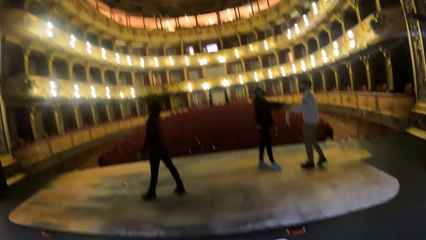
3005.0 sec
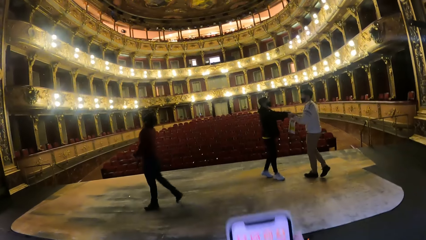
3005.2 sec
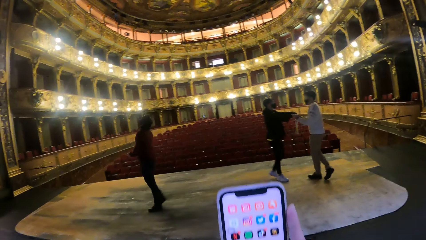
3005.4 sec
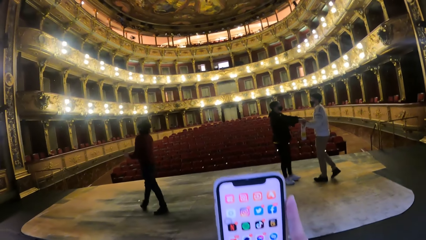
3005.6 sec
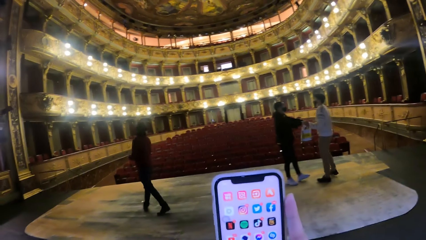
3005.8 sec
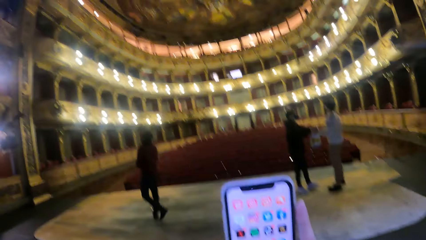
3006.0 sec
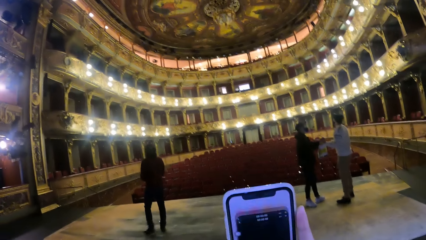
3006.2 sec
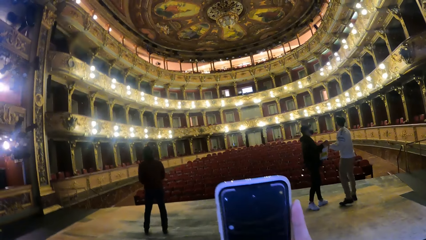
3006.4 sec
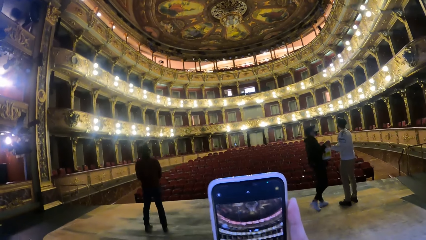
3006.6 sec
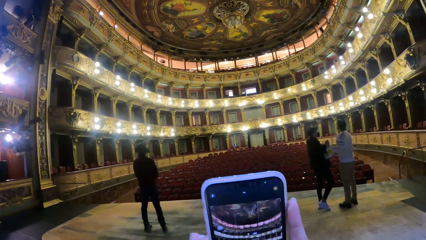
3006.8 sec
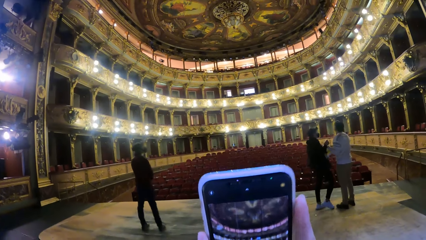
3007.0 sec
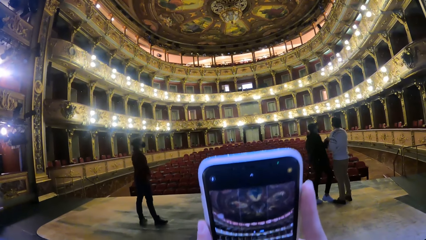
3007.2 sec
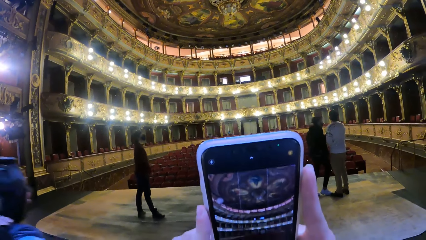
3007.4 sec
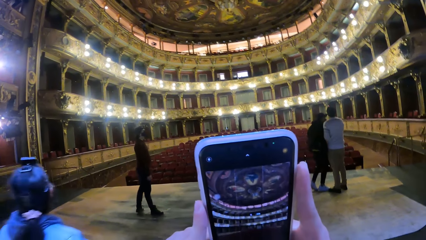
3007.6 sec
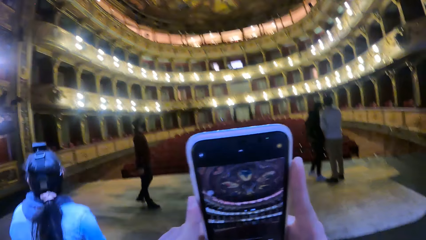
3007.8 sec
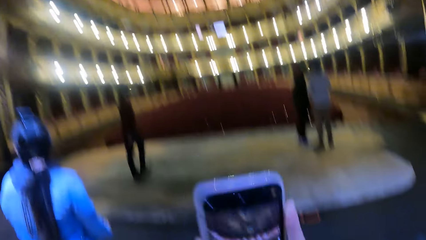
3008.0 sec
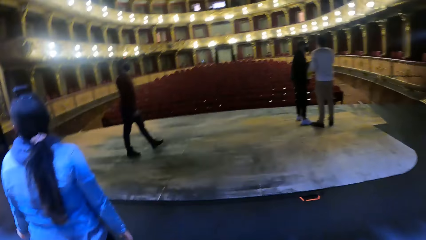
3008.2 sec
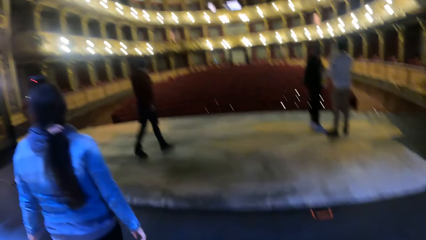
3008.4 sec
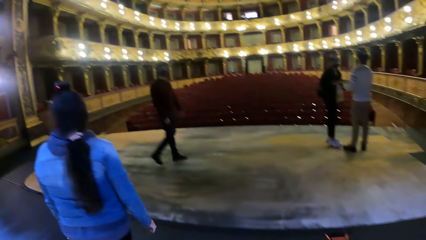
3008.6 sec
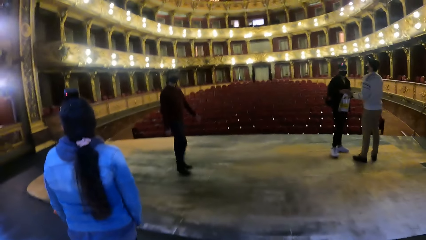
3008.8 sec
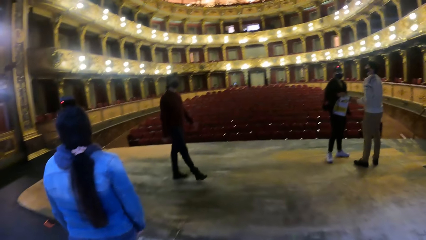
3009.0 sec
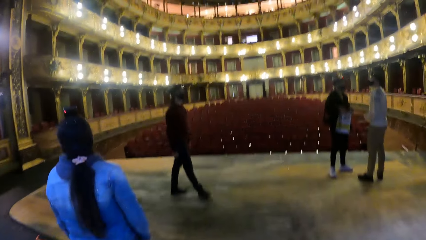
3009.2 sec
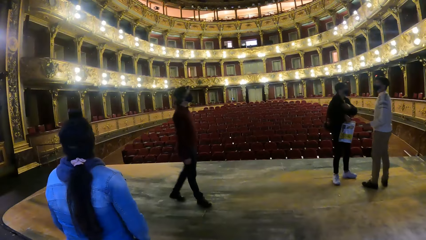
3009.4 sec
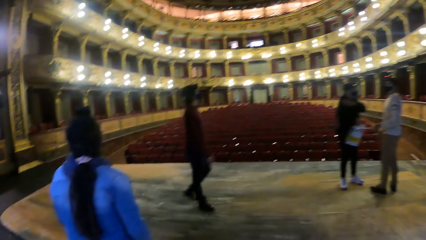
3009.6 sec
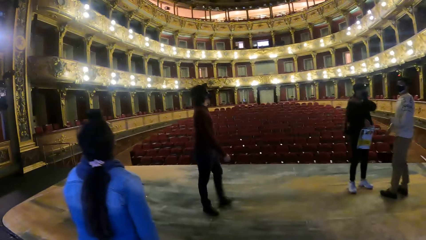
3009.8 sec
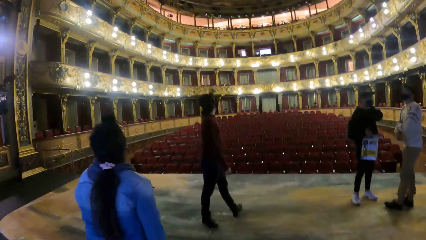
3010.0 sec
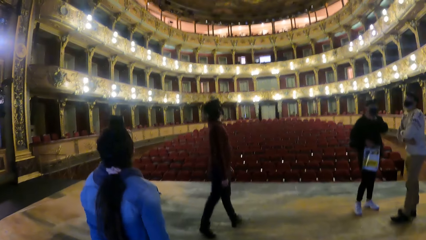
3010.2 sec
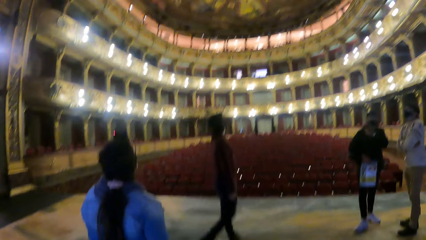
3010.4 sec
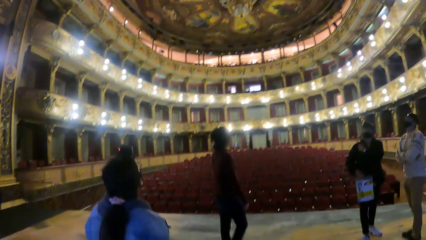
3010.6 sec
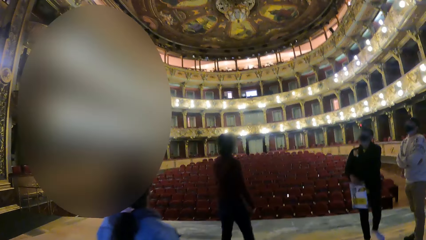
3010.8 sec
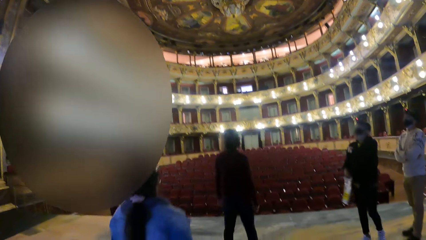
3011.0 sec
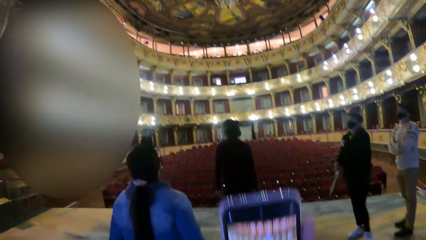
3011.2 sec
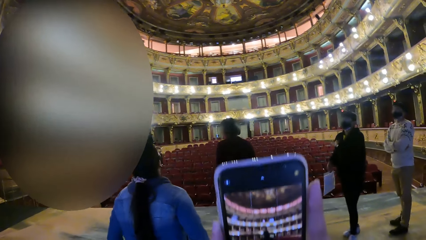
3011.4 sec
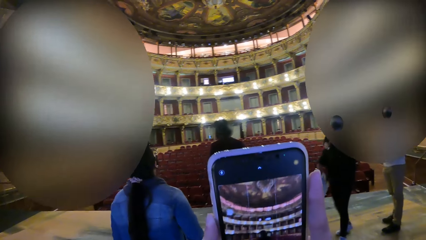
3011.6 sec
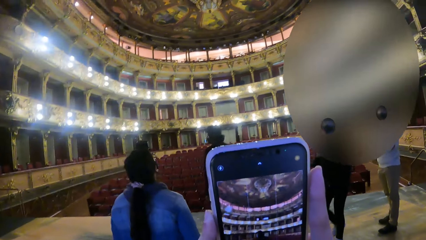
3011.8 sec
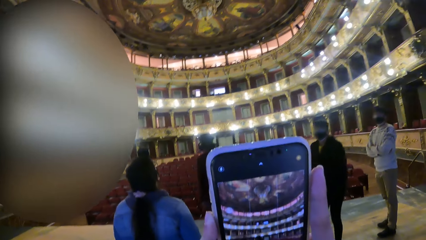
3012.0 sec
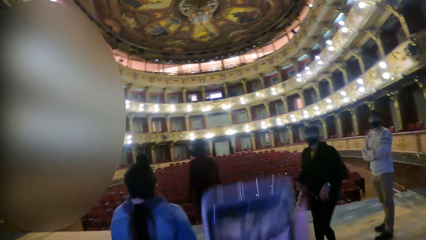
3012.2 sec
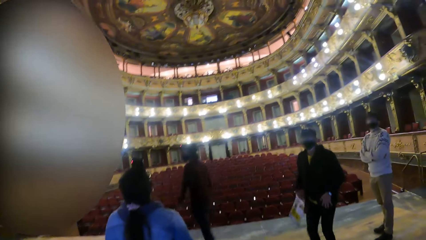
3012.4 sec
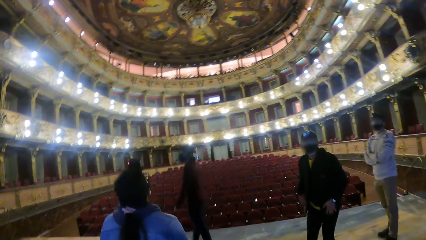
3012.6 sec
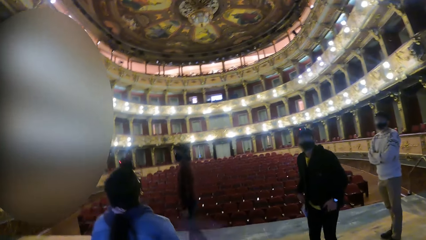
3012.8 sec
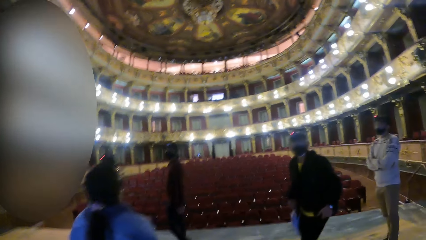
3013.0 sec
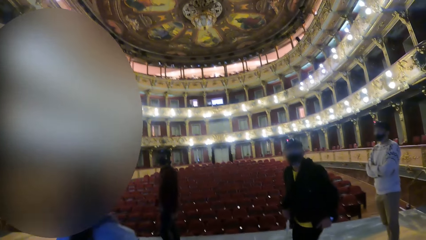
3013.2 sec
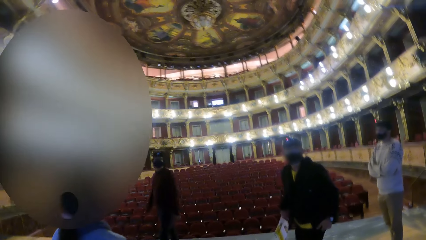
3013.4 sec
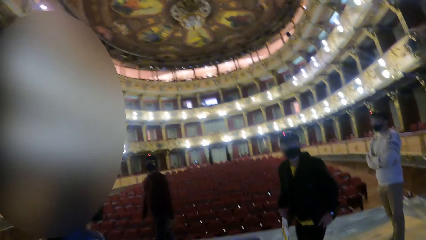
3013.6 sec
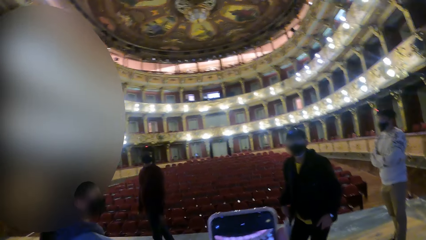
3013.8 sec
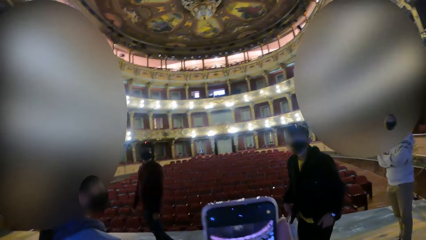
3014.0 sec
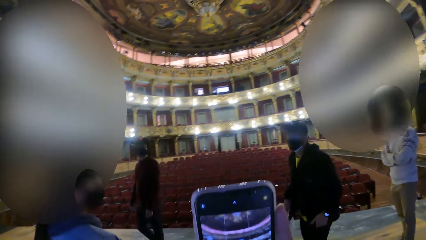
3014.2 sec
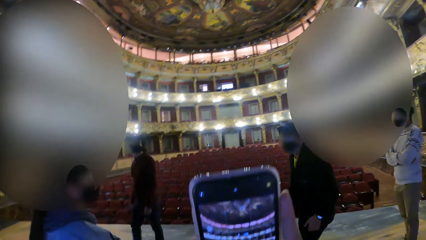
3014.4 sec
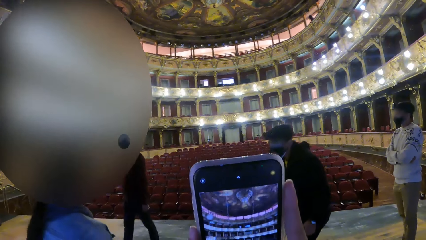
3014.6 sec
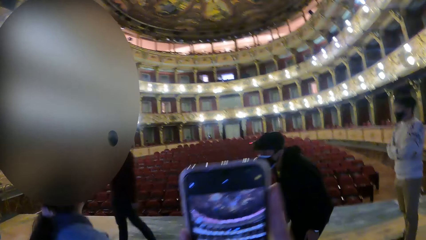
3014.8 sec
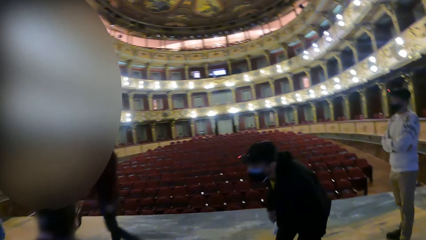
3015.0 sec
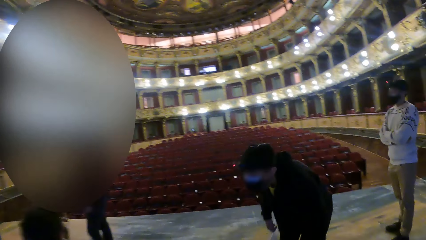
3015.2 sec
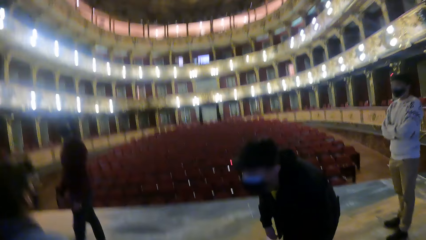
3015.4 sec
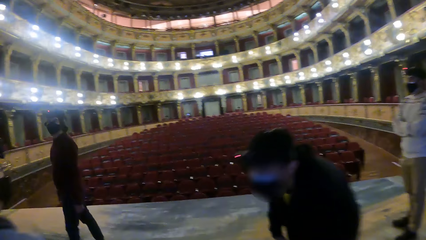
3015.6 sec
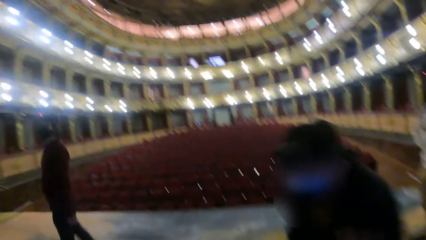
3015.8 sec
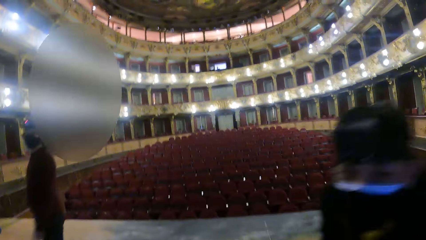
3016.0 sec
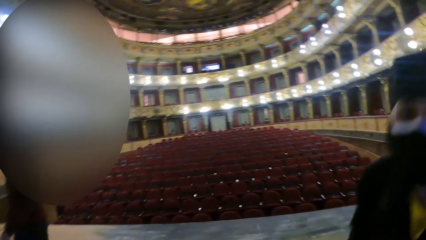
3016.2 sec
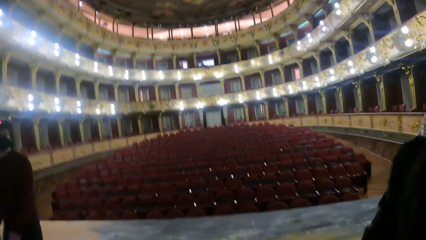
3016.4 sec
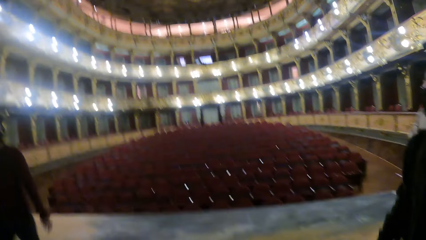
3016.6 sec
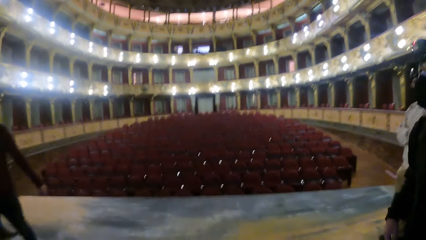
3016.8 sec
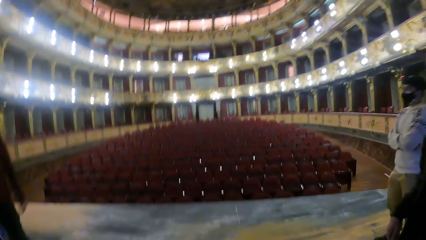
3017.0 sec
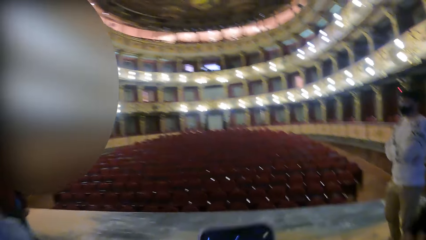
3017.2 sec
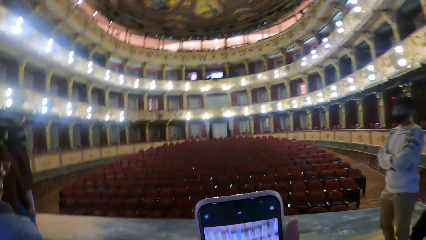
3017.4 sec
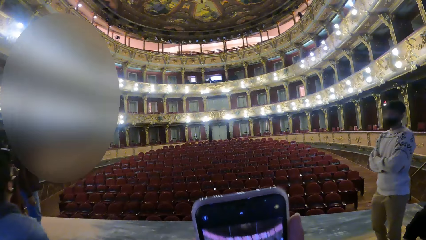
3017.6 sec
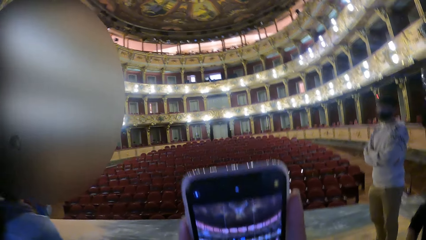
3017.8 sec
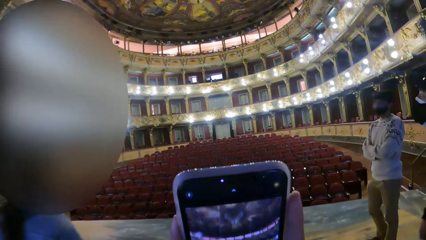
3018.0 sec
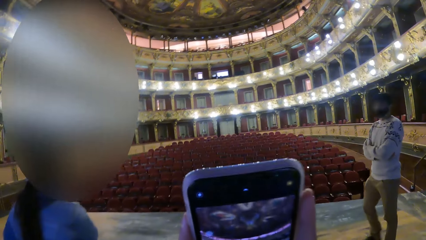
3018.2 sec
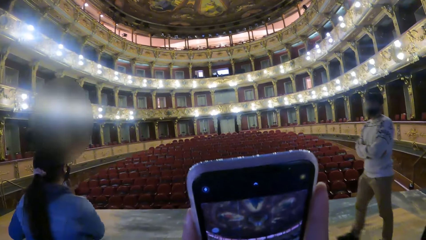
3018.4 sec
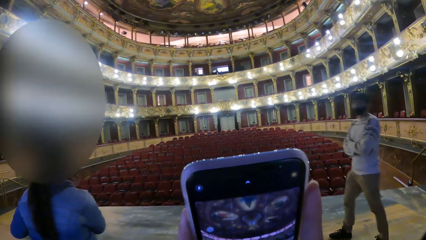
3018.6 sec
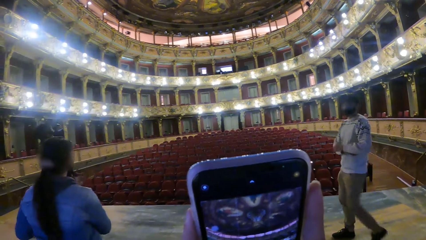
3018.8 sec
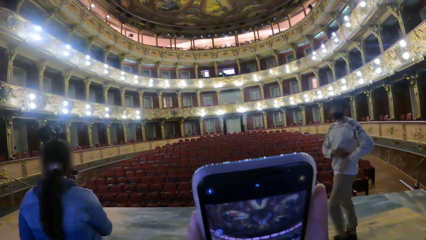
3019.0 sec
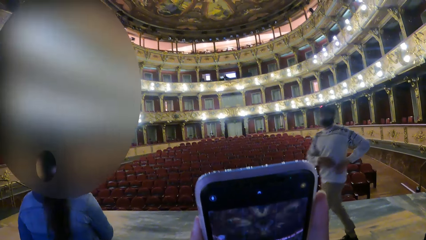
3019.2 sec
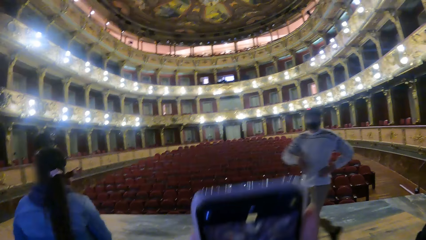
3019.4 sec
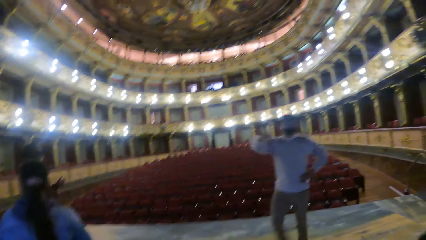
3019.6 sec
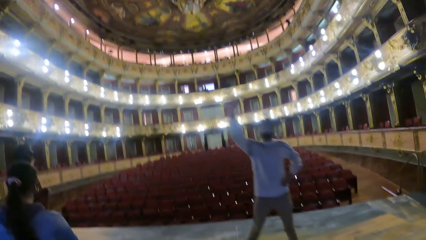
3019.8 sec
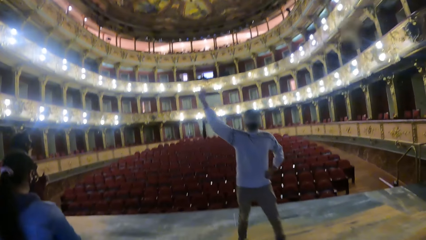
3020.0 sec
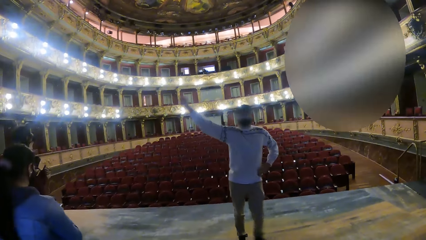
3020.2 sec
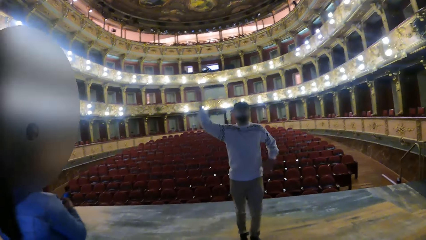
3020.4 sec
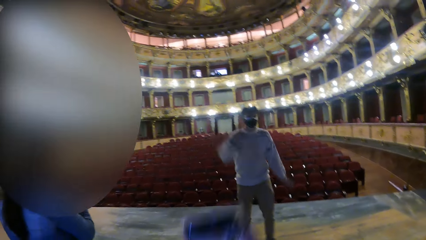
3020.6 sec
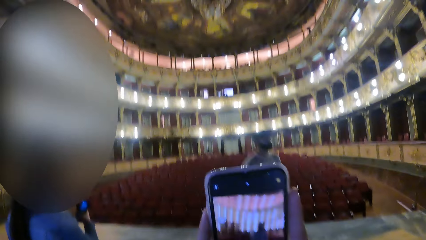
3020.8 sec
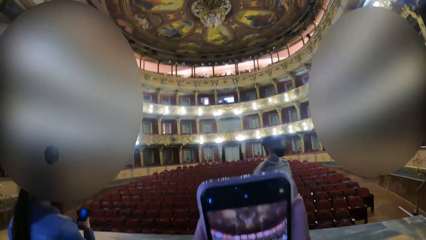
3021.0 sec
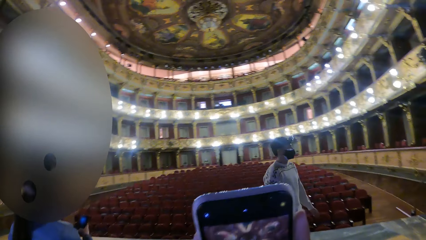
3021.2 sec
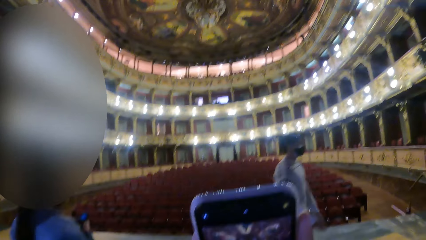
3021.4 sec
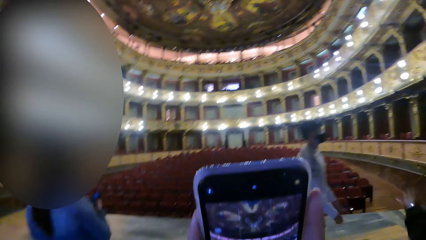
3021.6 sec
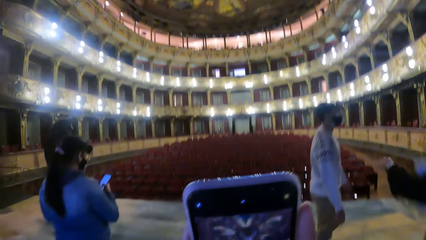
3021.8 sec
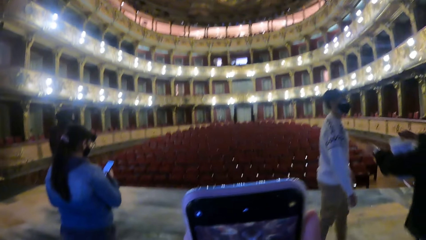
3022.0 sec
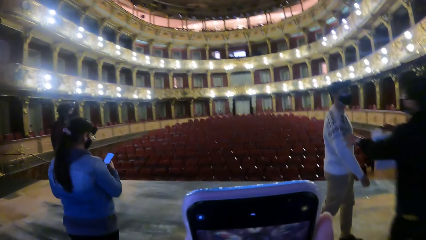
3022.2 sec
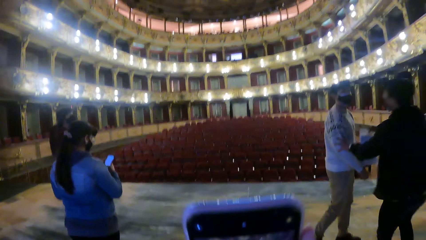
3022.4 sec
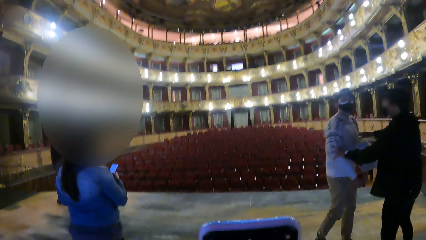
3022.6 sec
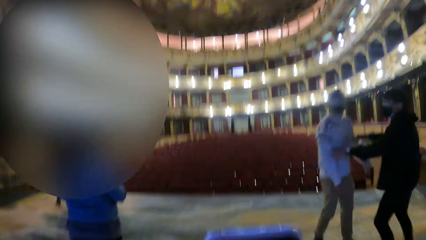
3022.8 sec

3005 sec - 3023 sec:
A man holds another man's hands with his hands. The first man interacts with the other man. The camera wearer operates the phone with her right hand. She lifts the phone with her right hand repeatedly. The first man lifts his right hand. A woman operates a phone with both hands. The camera wearer operates the phone with her right hand. She kneels on the floor. The other man places his left hand on the first man's right hand.
